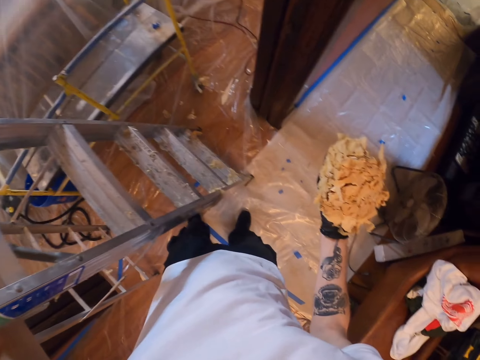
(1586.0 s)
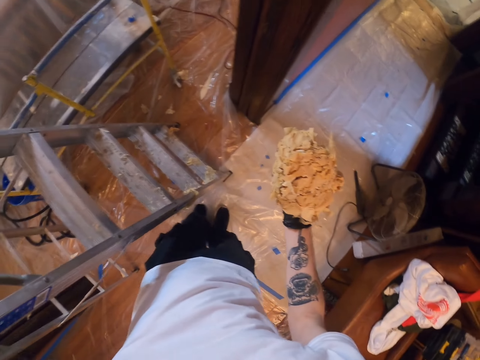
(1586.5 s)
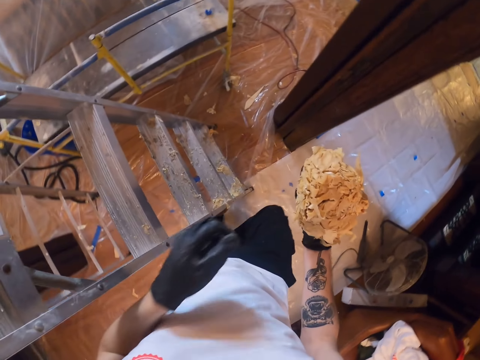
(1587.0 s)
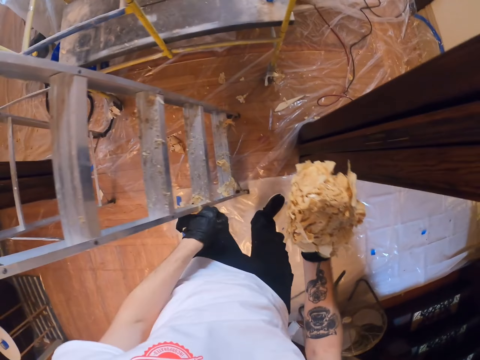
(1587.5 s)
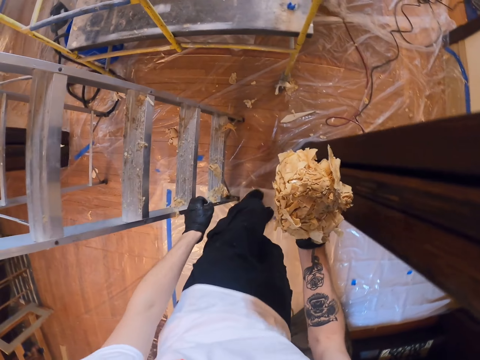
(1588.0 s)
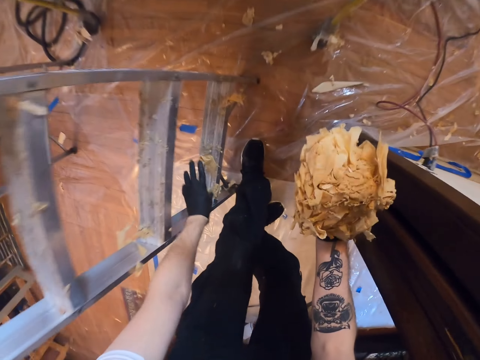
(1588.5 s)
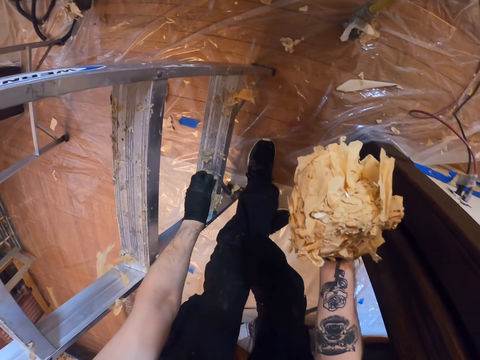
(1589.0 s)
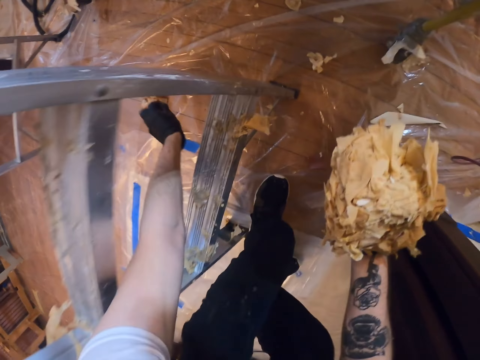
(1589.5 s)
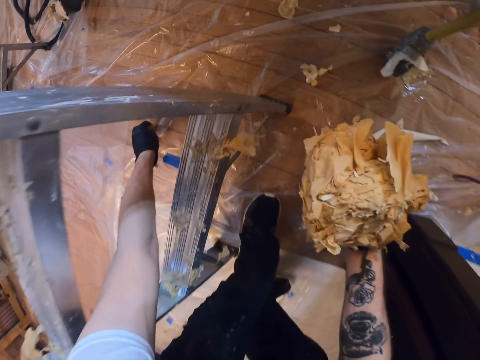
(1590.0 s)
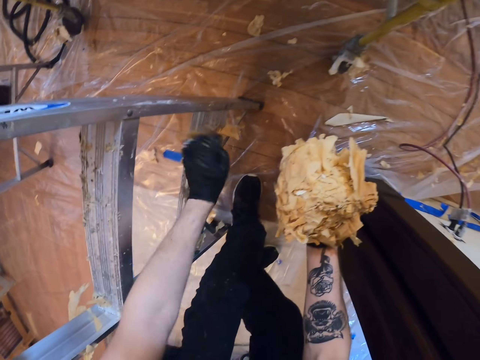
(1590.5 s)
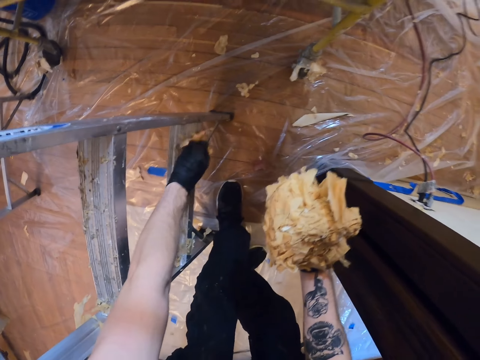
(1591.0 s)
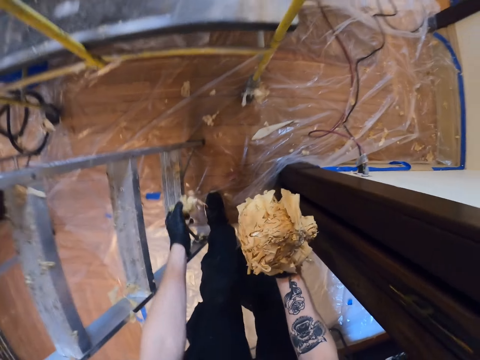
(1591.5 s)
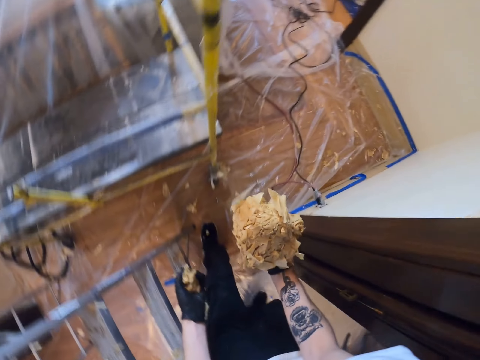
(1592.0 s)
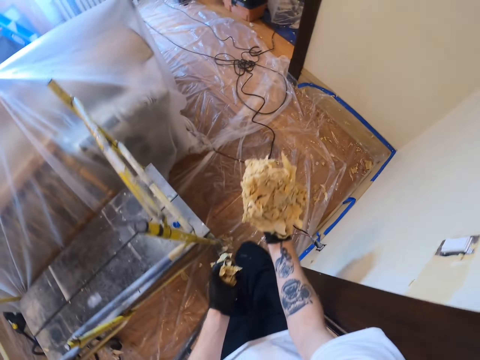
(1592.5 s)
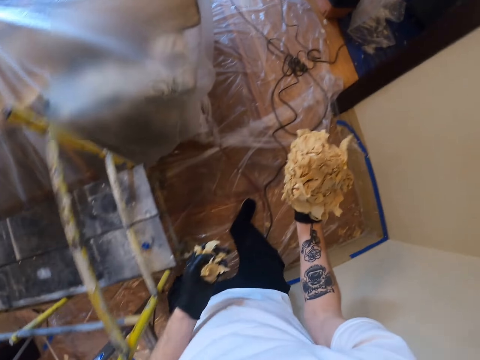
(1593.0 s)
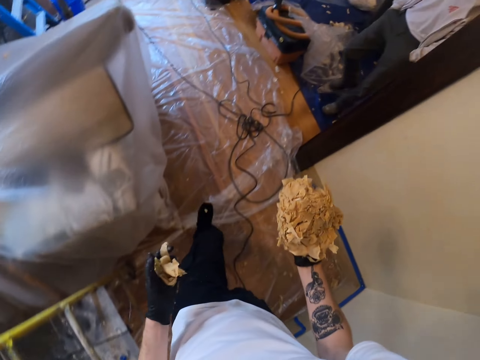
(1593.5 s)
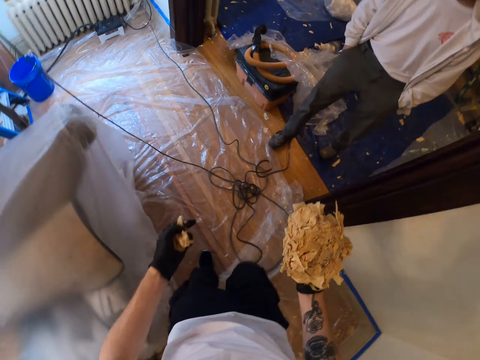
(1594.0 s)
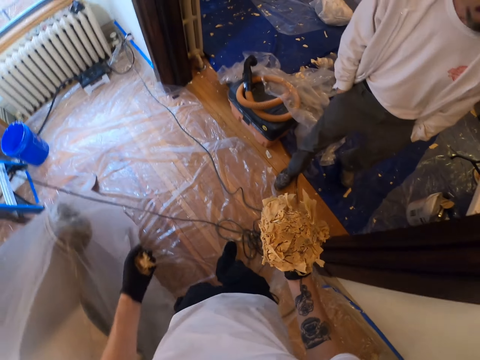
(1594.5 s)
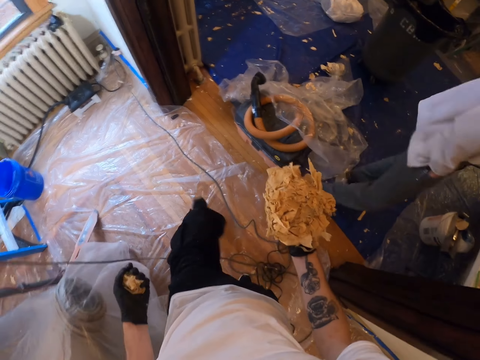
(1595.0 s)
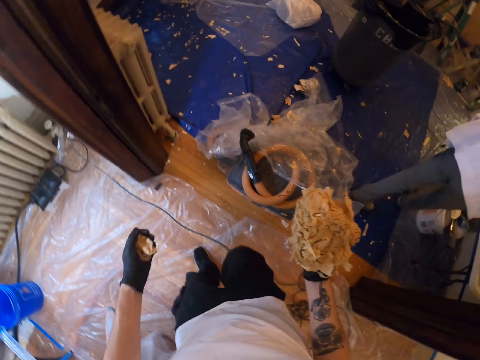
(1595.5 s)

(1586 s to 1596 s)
The camera wearer picks pieces of scraped paint scattered all over a room from the ladder. They walk around the room. They pick the paints from the floor. They walk around the room.

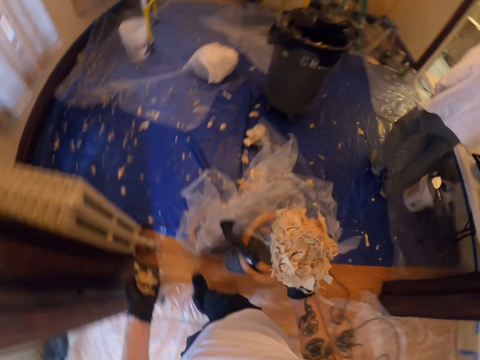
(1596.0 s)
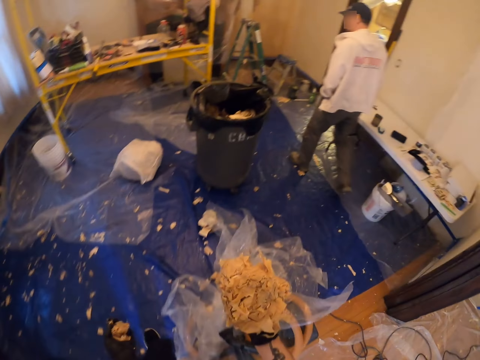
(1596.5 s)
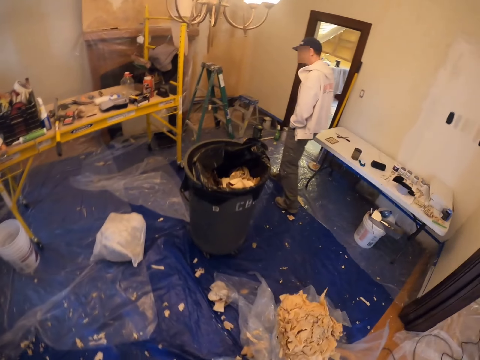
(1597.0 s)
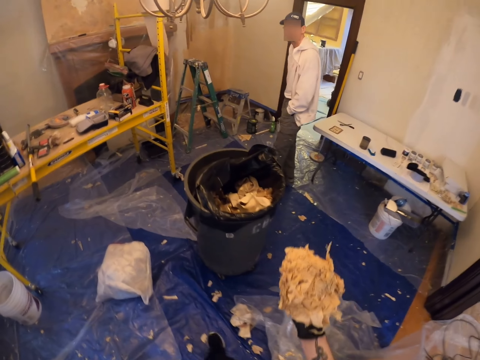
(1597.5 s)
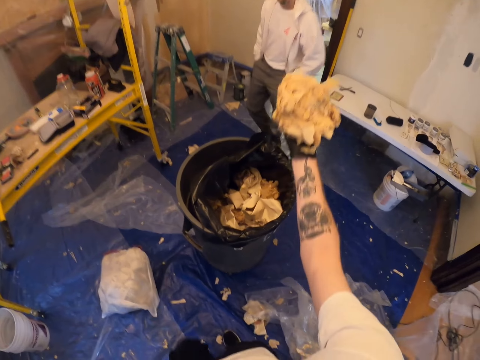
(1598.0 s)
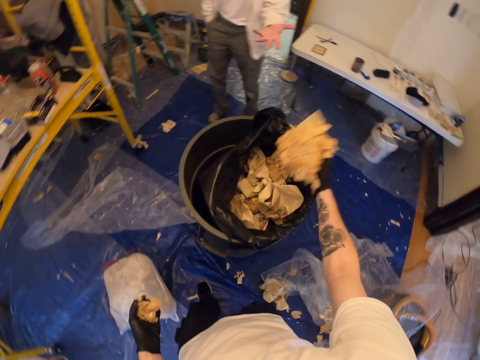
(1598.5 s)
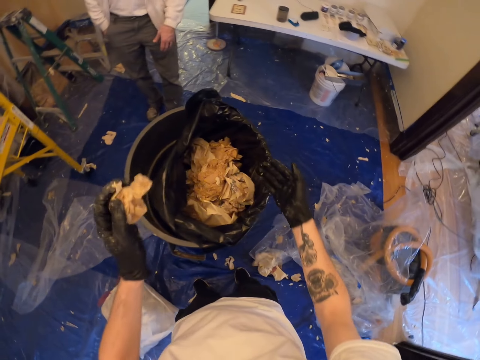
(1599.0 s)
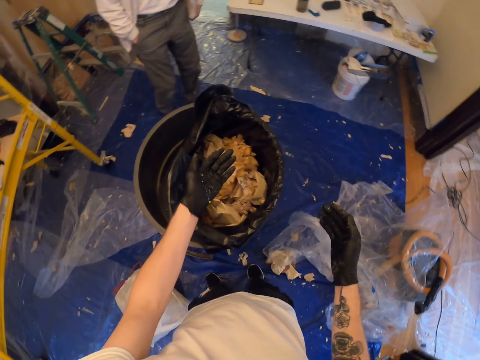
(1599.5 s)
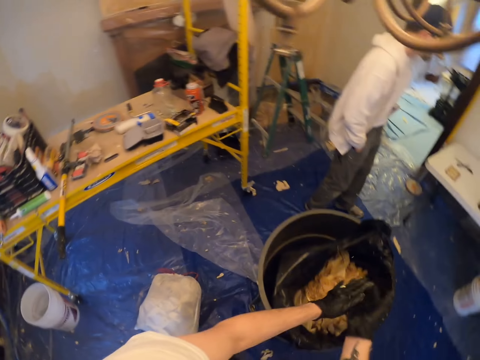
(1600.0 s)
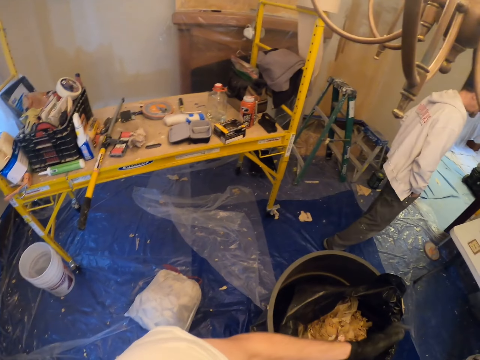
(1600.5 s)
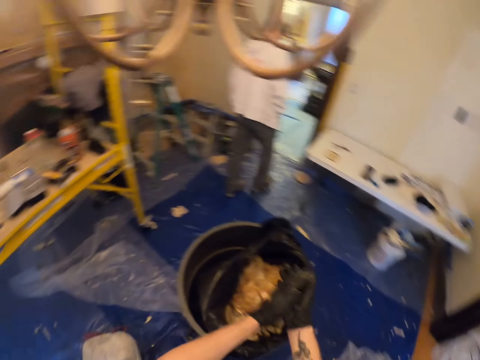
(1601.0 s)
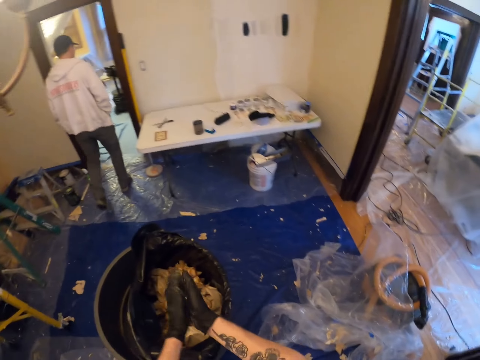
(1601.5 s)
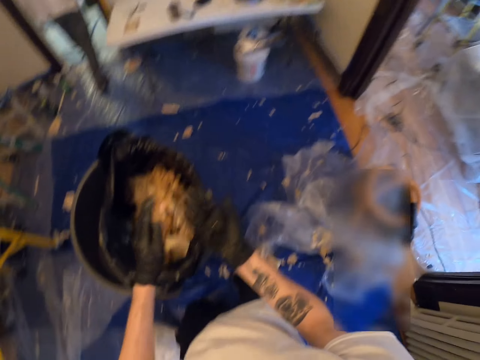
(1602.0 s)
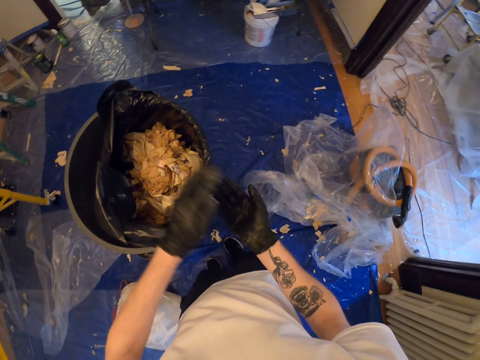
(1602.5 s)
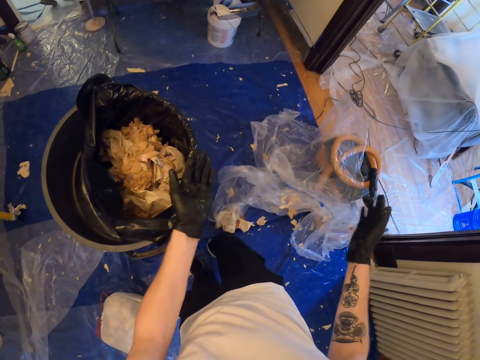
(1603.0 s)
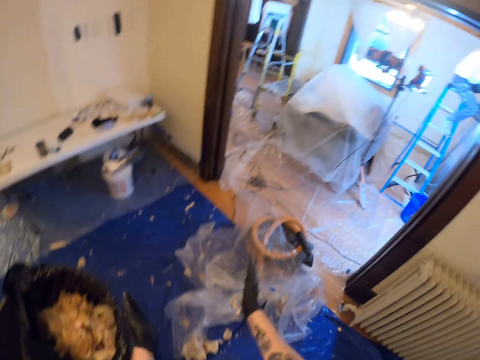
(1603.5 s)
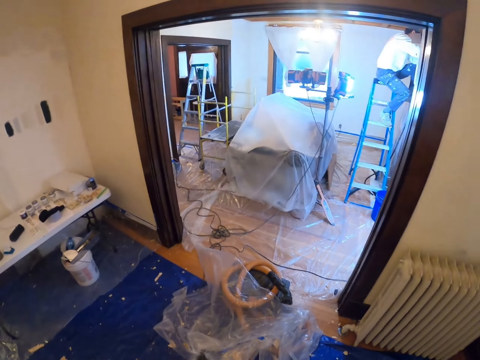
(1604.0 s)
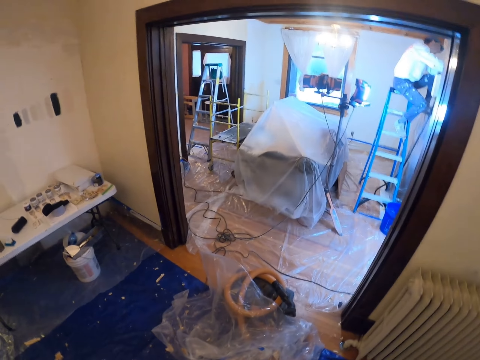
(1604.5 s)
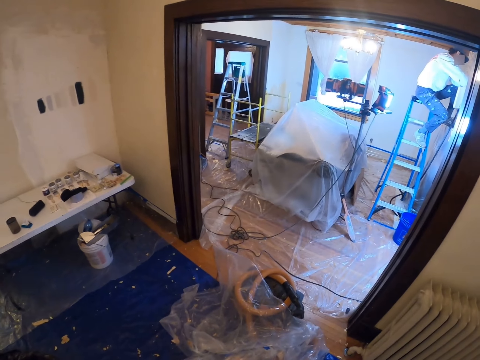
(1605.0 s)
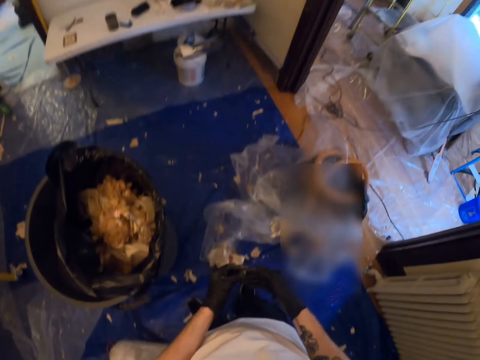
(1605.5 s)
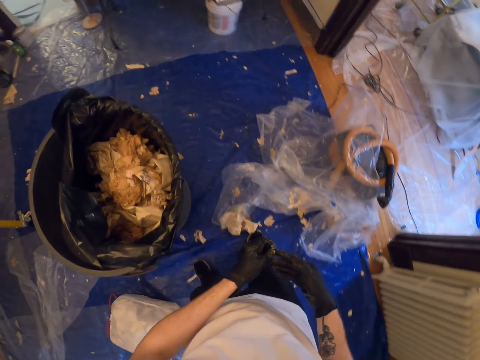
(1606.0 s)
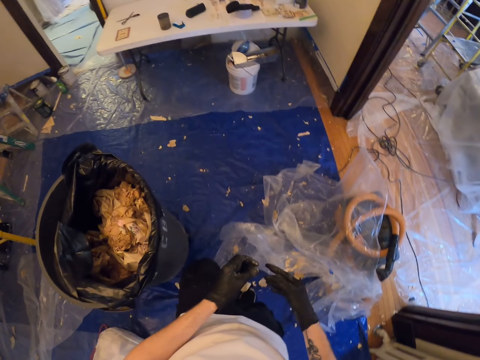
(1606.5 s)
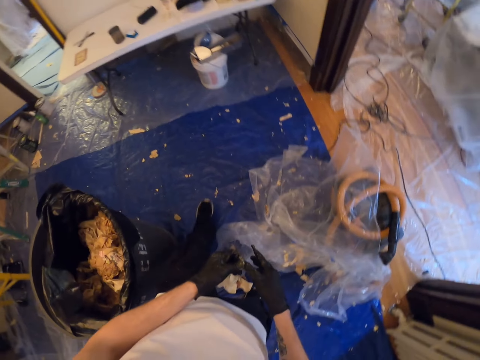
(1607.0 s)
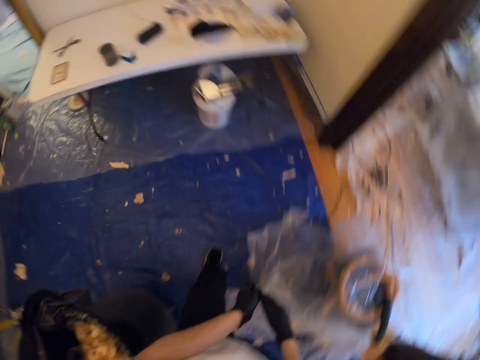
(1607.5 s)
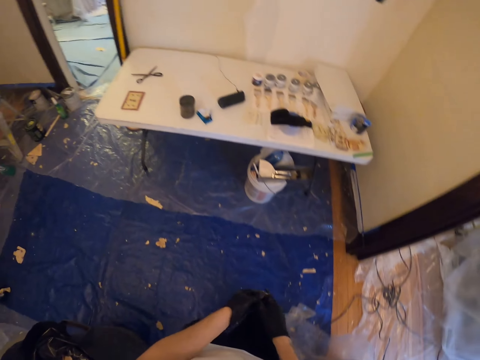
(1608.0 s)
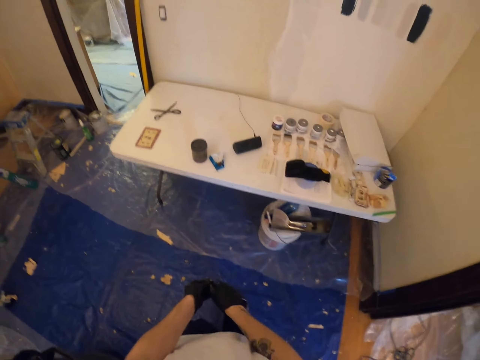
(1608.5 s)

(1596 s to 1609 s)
The camera wearer dumps scraped paint into a bin. They wipe off dust on the gloves. They rub the hands together. They pull off the gloves from the hands and walk towards a table.

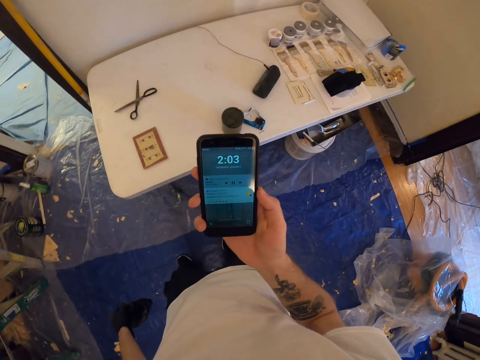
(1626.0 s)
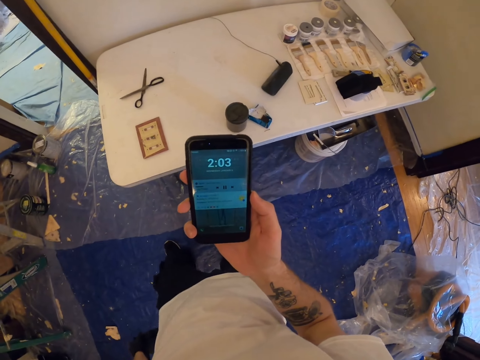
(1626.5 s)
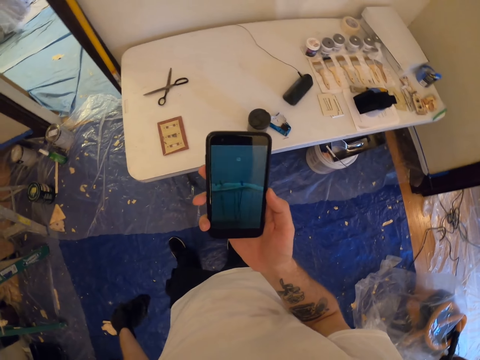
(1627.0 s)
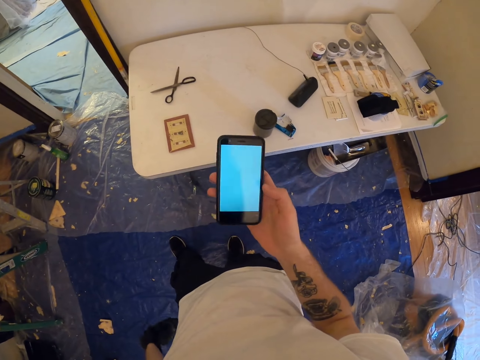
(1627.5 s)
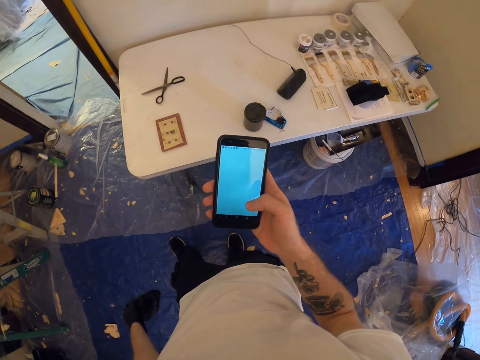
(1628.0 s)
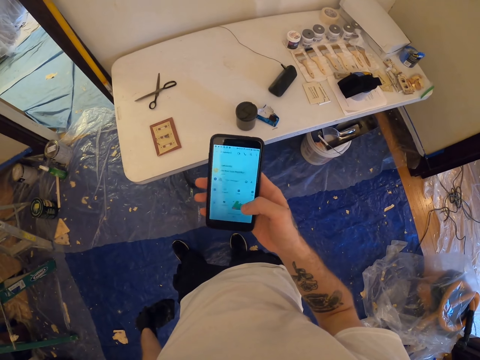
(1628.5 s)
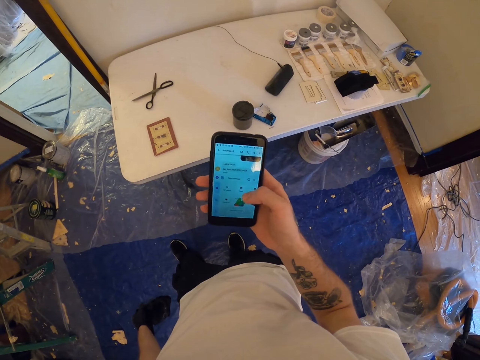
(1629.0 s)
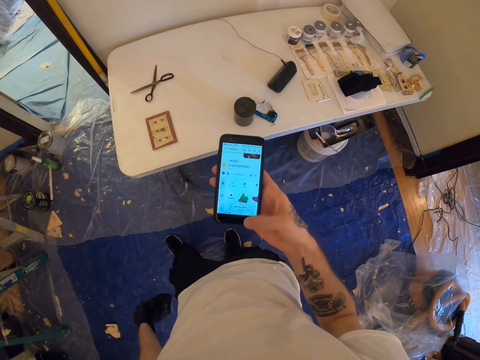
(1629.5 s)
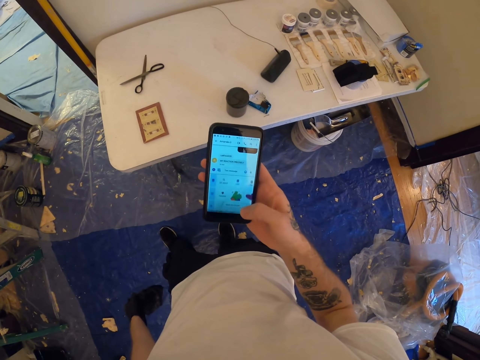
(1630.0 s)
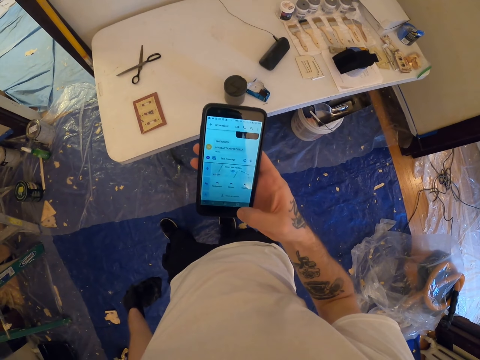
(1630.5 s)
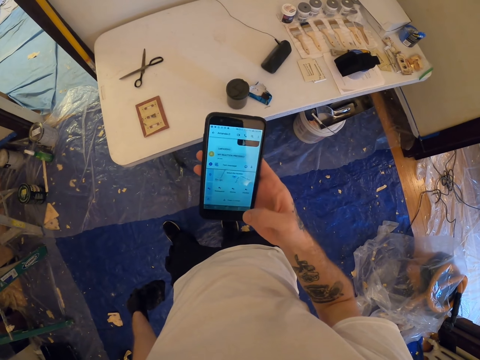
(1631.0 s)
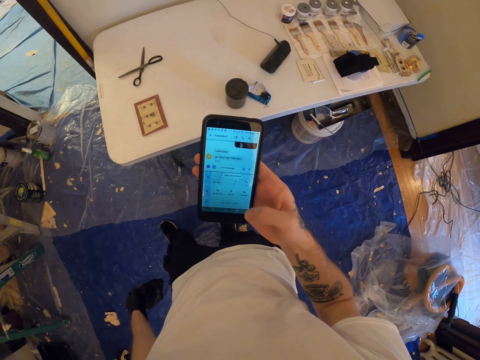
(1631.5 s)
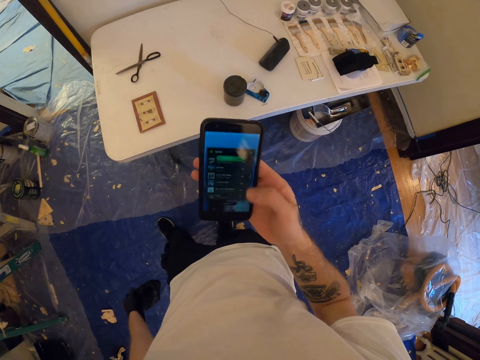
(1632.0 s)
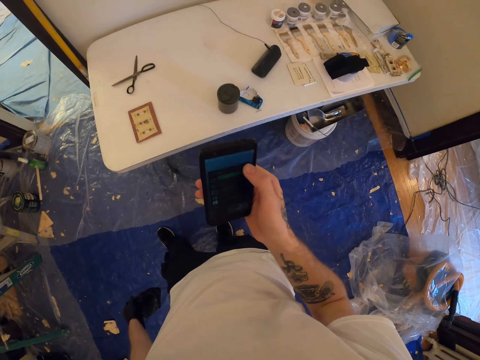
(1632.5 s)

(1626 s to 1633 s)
The camera wearer holds the phone with the right hand. They scroll the phone.
